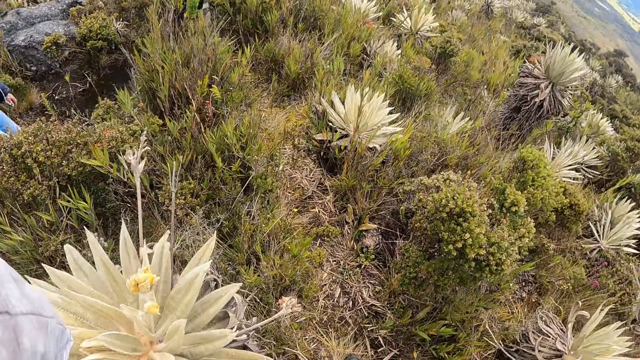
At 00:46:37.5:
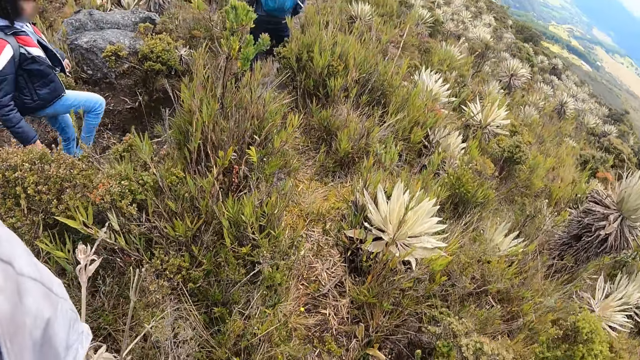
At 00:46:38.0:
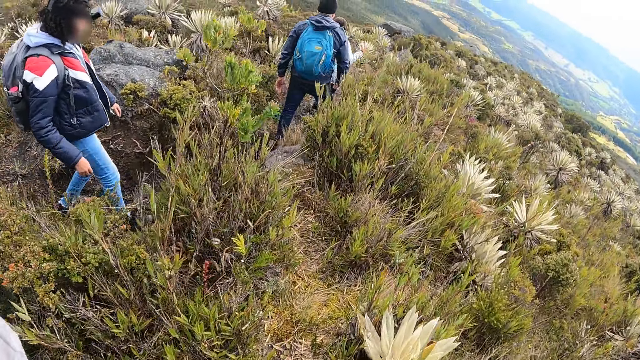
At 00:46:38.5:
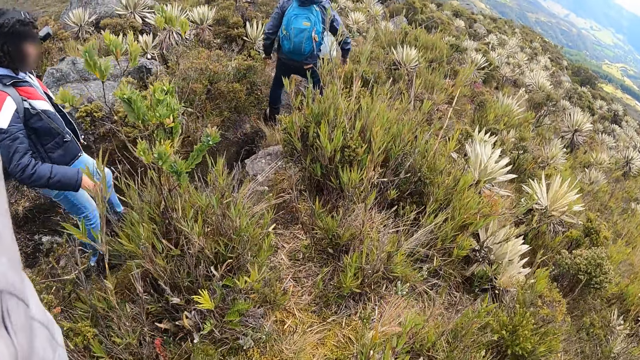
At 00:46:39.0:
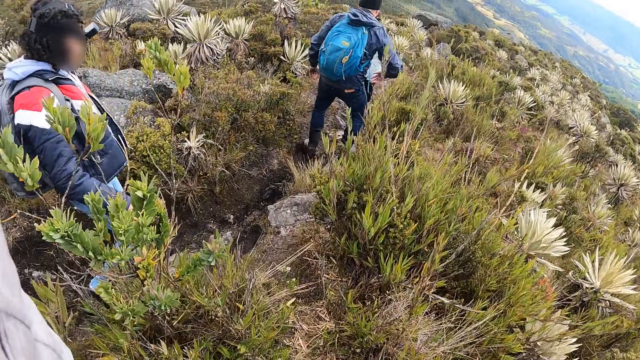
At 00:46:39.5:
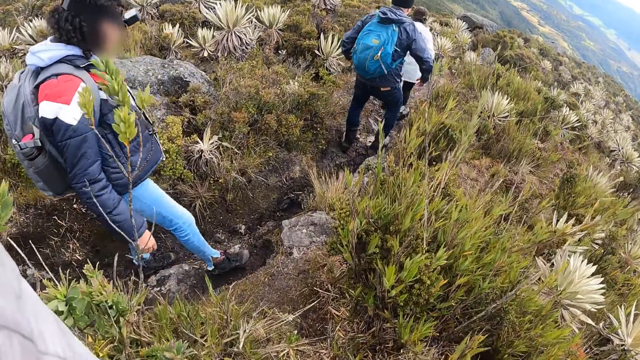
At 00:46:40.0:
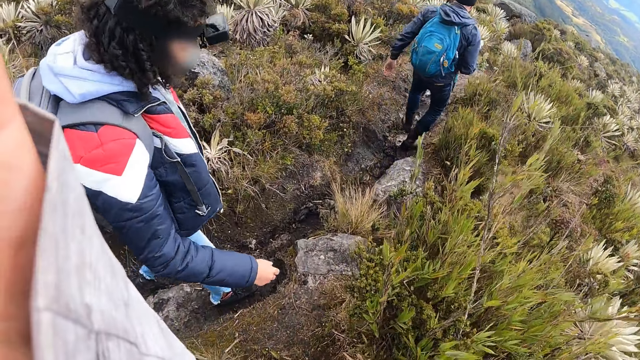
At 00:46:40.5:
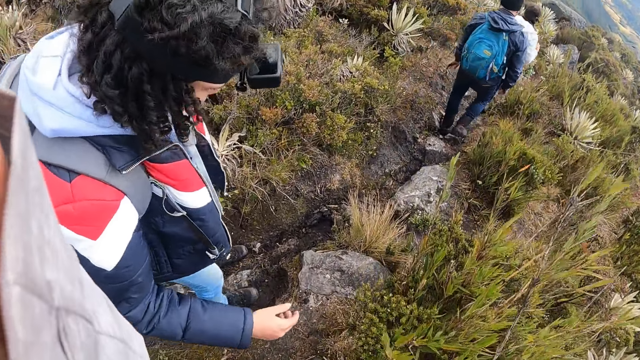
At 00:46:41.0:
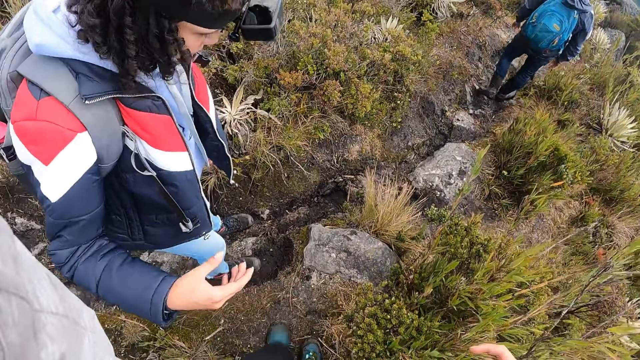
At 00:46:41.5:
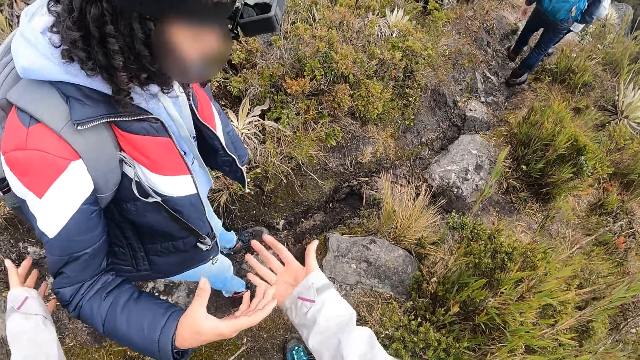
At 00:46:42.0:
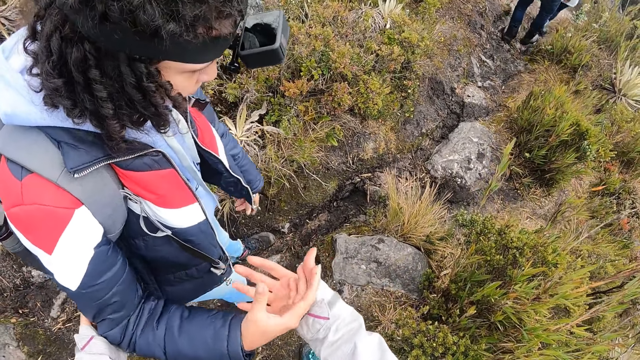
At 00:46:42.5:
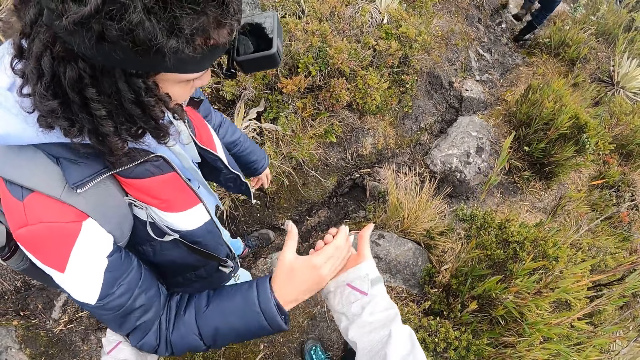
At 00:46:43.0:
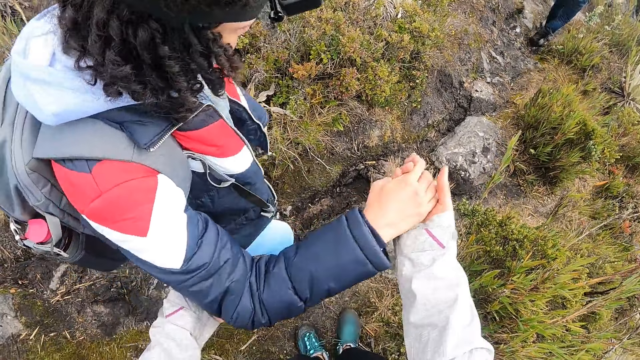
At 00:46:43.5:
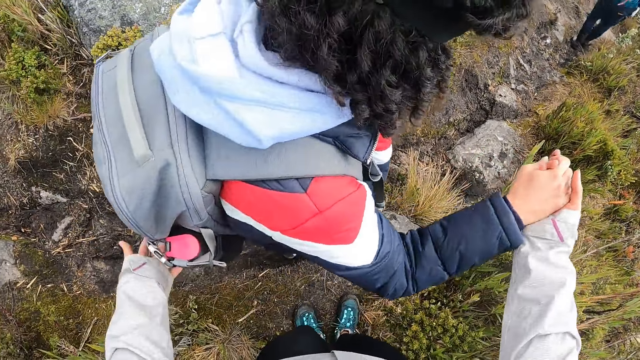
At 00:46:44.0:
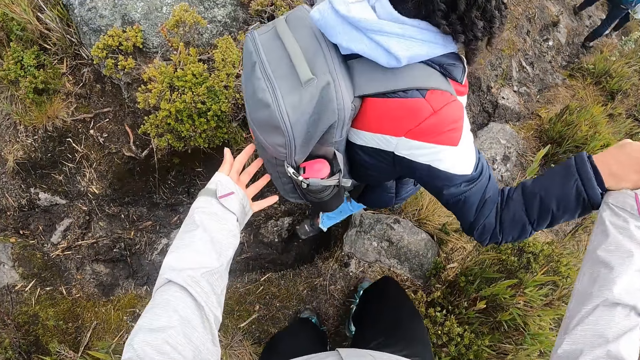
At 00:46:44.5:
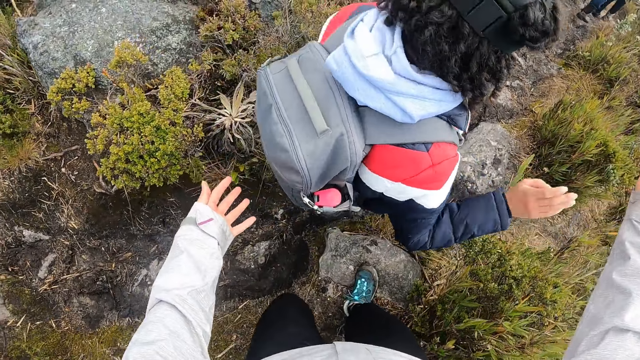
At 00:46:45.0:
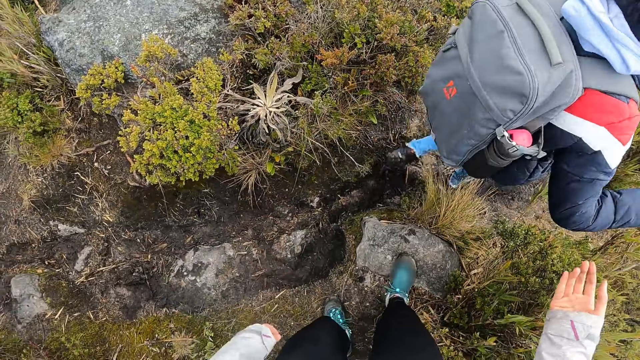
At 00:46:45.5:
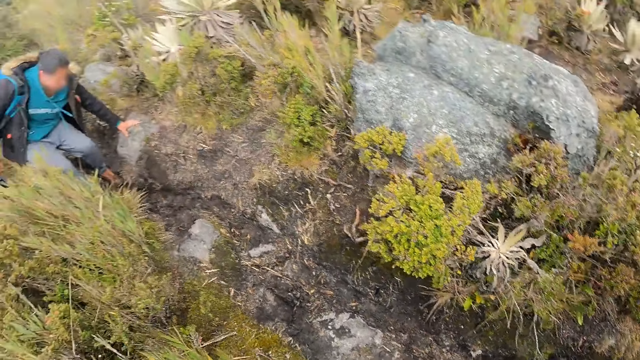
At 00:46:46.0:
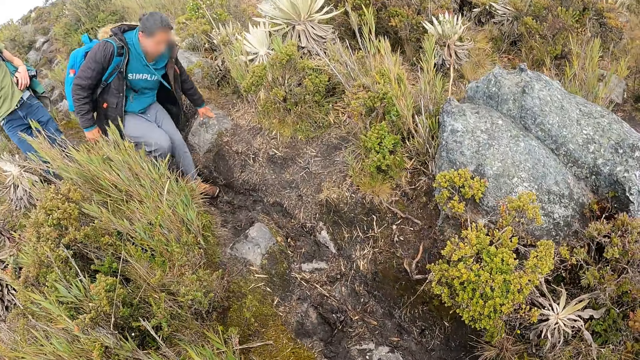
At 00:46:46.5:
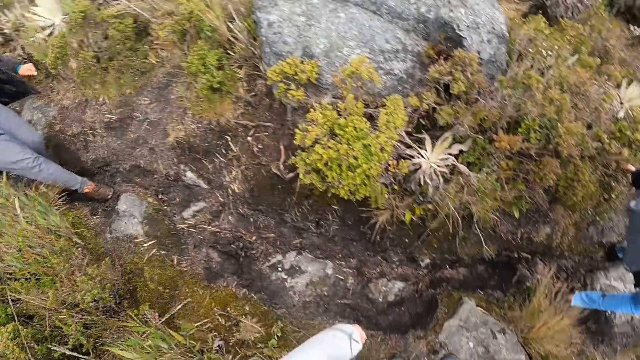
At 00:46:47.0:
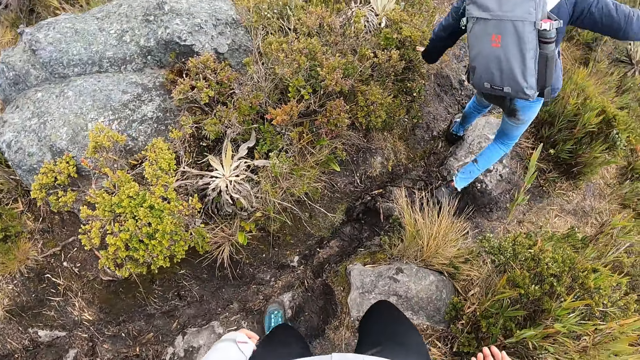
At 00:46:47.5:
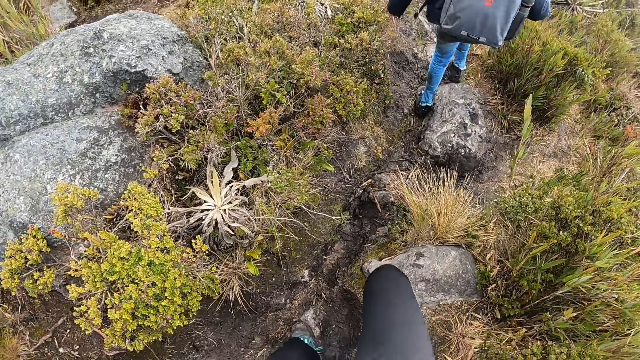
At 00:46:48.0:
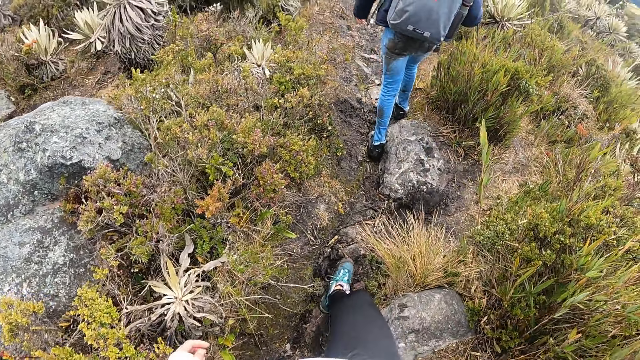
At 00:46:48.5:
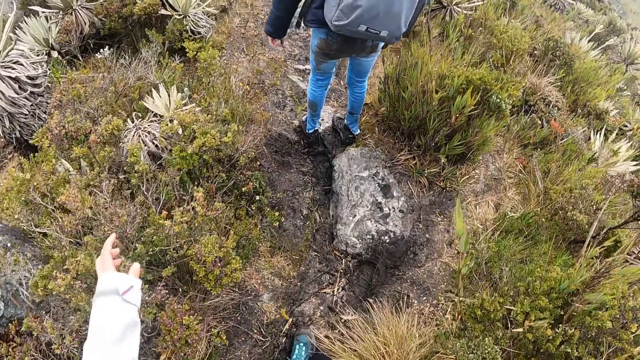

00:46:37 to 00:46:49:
The camera wearer adjusts the camera on her head. She holds the left hand of the woman with her right hand. She lets go of the woman. She turns around and turns back.

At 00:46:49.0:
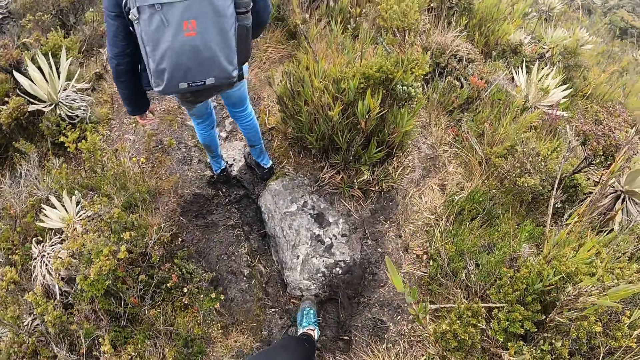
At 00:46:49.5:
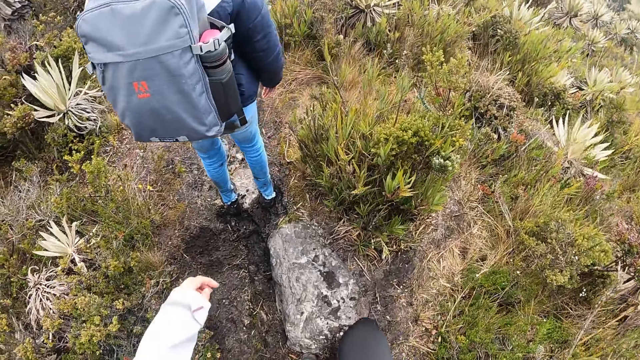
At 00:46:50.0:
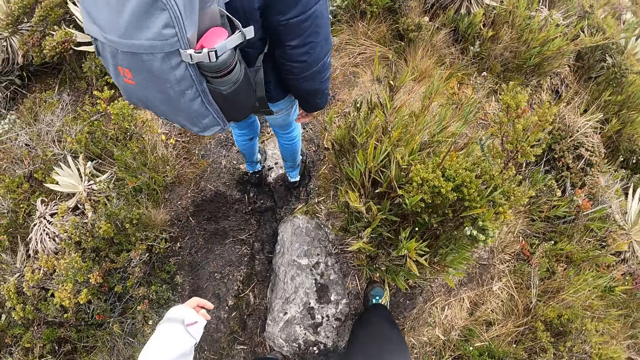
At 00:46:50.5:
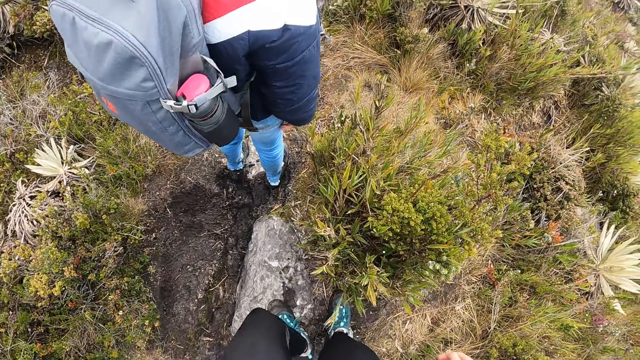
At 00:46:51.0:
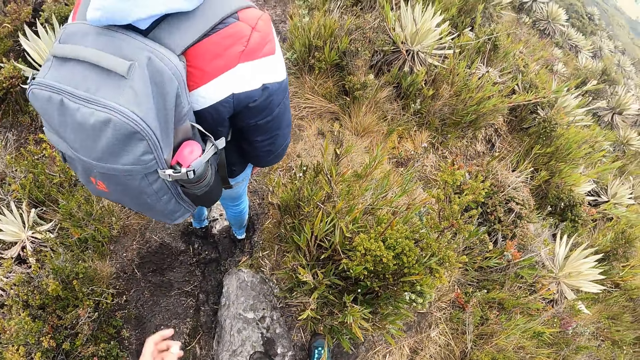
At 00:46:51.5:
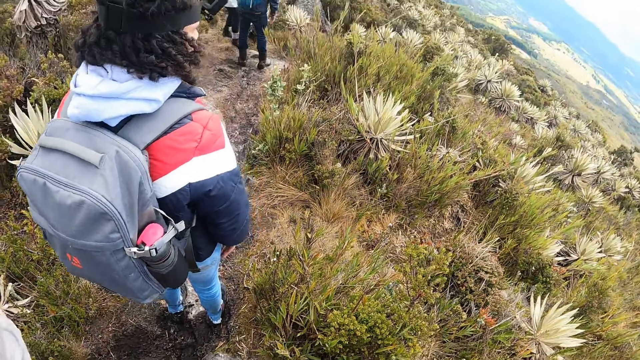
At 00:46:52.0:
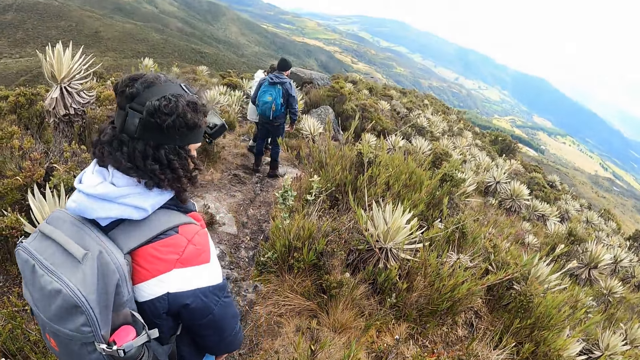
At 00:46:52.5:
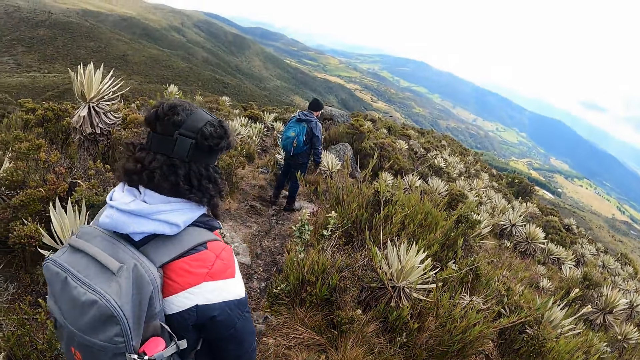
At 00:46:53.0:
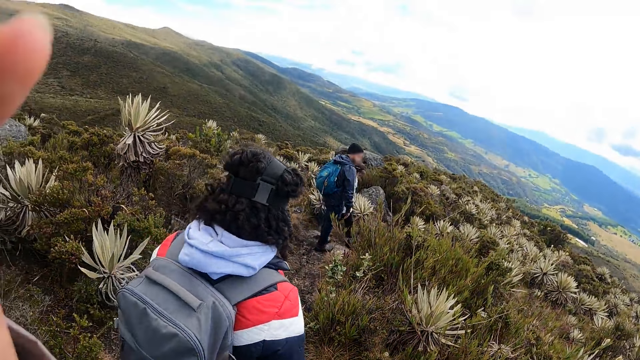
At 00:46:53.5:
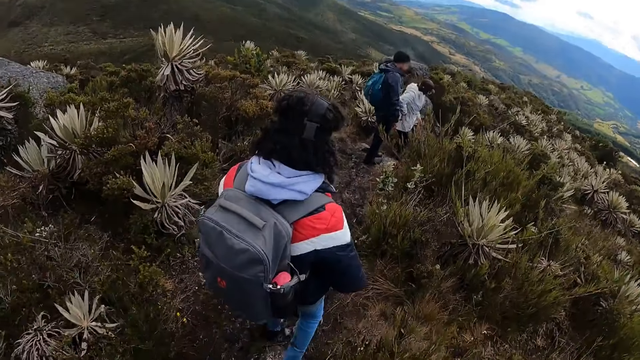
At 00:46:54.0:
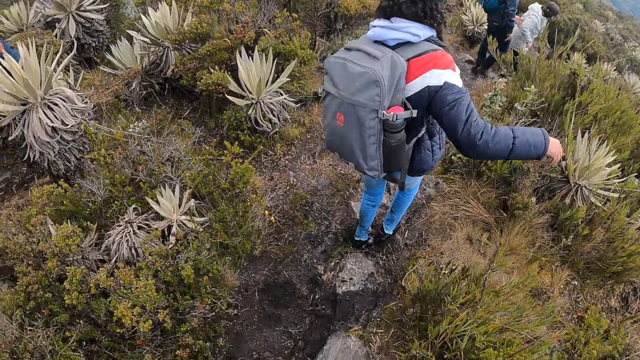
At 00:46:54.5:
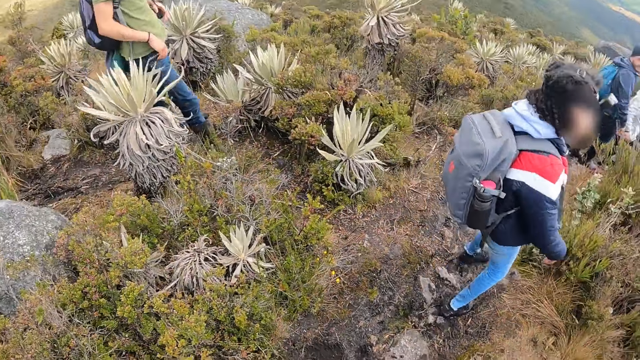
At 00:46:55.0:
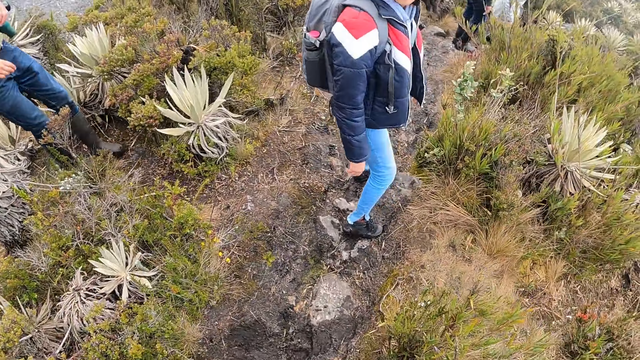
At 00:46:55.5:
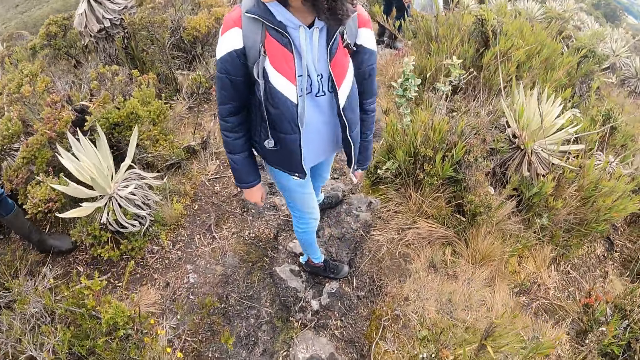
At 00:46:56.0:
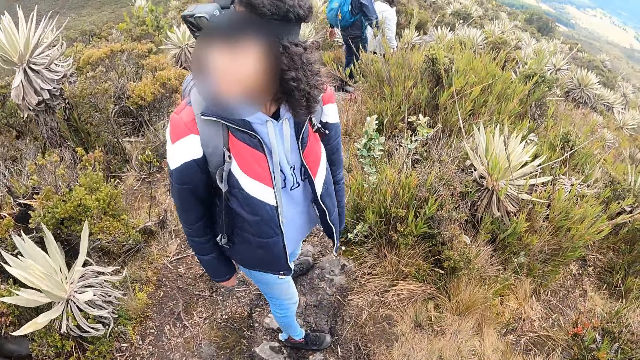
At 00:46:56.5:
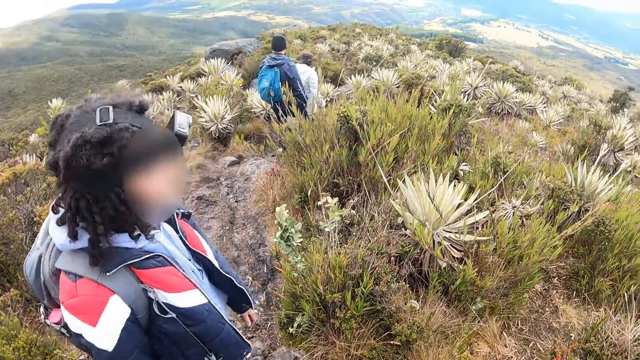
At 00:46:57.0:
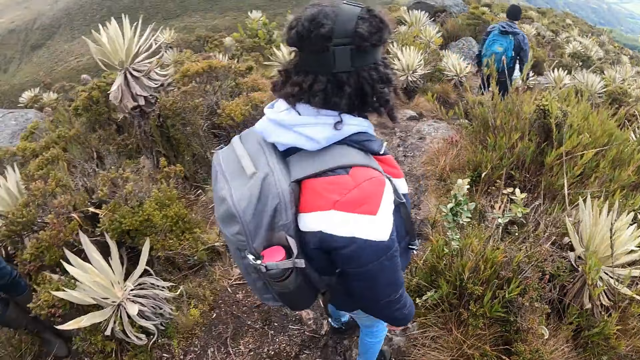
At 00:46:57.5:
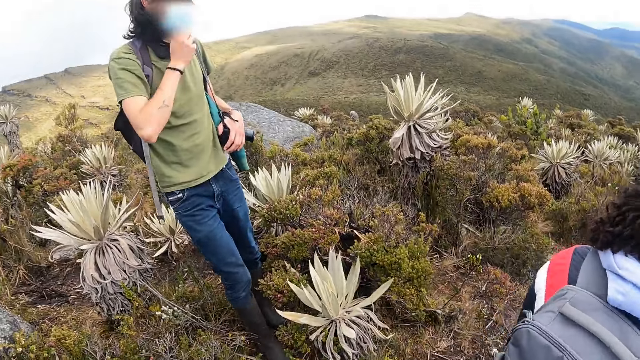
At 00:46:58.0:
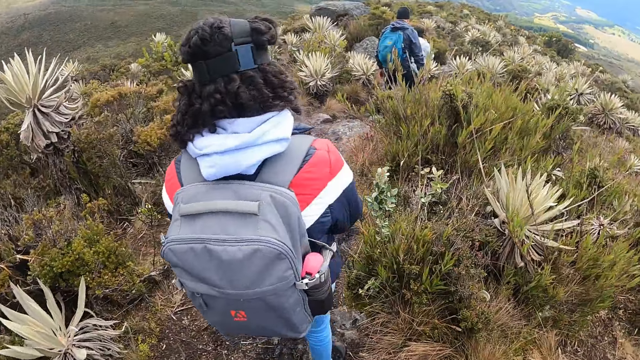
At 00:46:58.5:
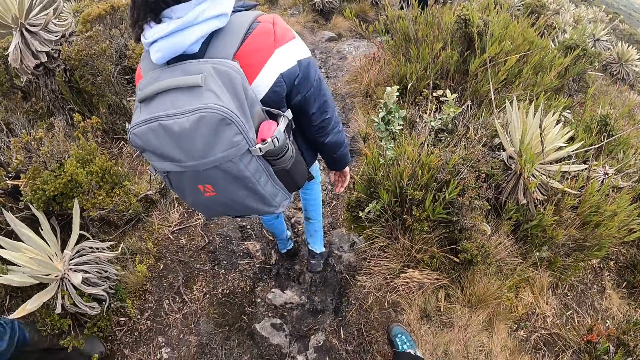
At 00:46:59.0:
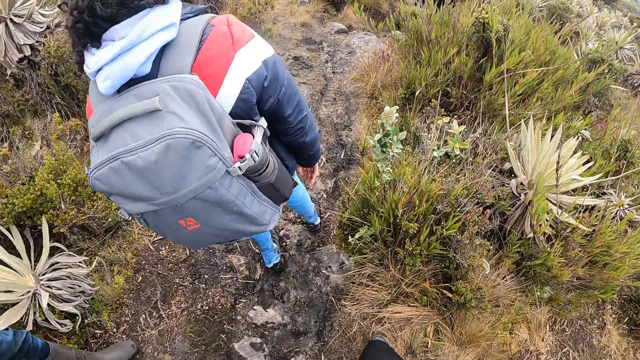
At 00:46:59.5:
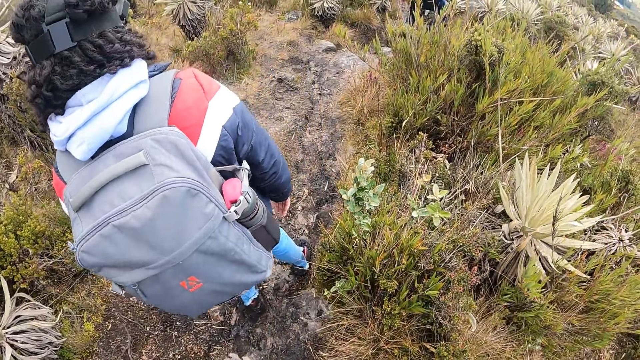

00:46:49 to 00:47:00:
The camera wearer walks on the trail with the group of people down the valley. She stands on a small rock. She stops walking. She touches her face with her left hand. She walks down the valley. A man adjusts his nose mask with his right hand.
